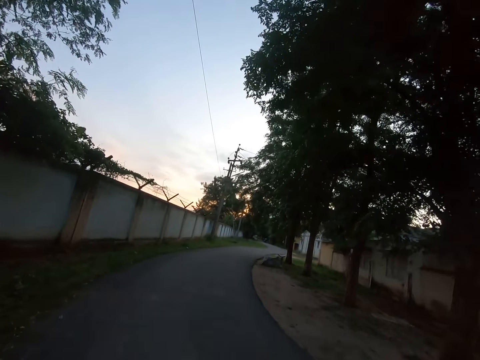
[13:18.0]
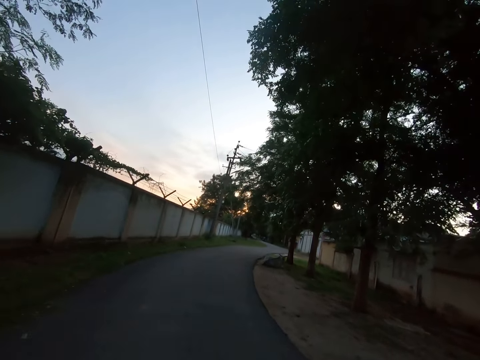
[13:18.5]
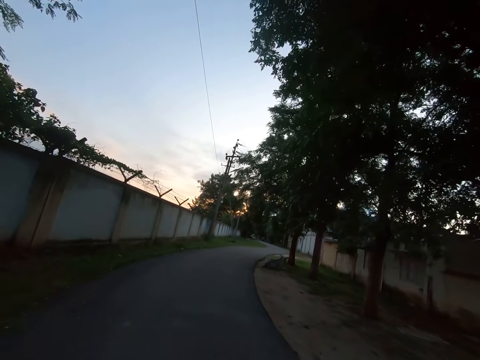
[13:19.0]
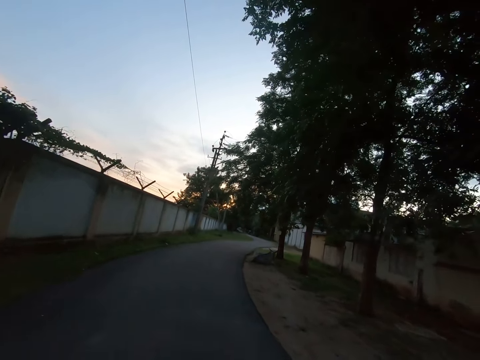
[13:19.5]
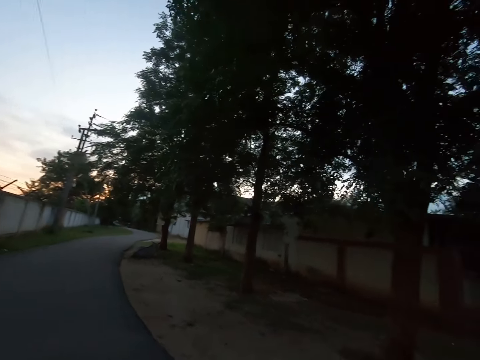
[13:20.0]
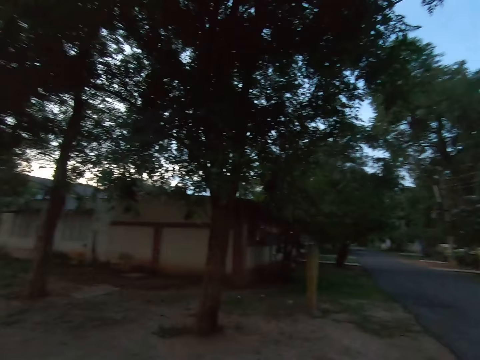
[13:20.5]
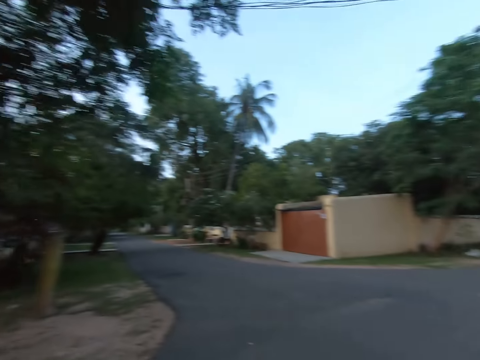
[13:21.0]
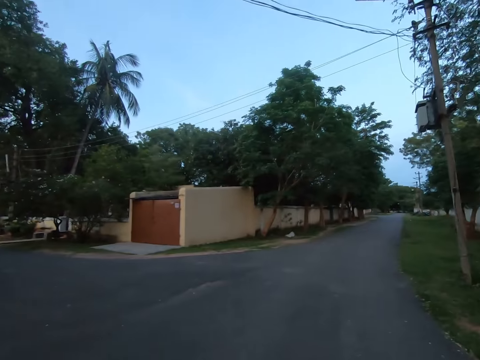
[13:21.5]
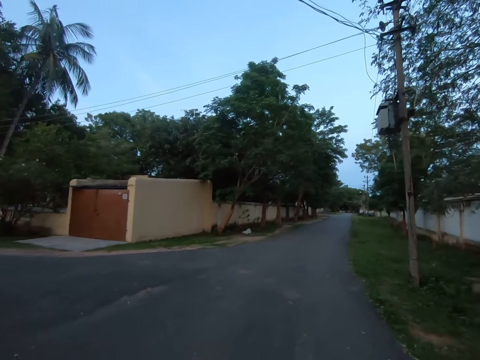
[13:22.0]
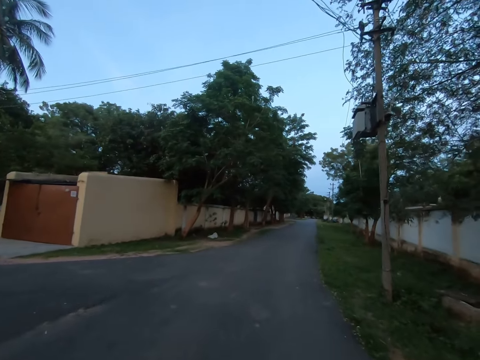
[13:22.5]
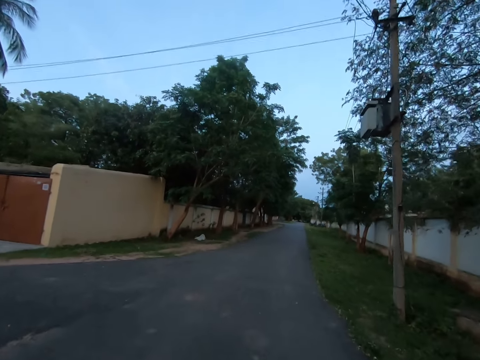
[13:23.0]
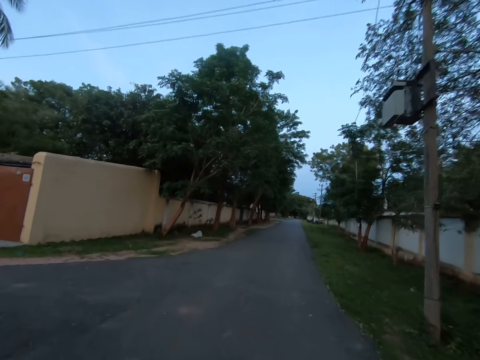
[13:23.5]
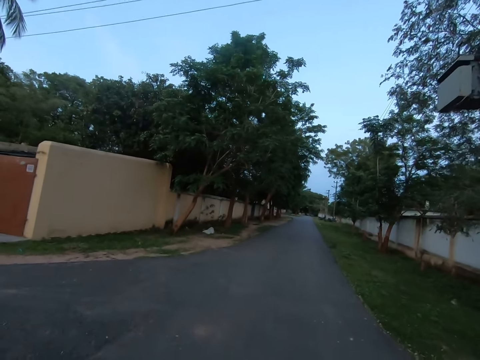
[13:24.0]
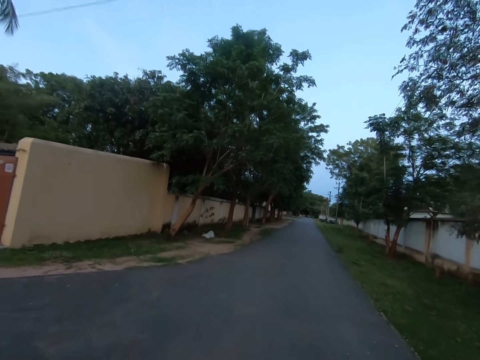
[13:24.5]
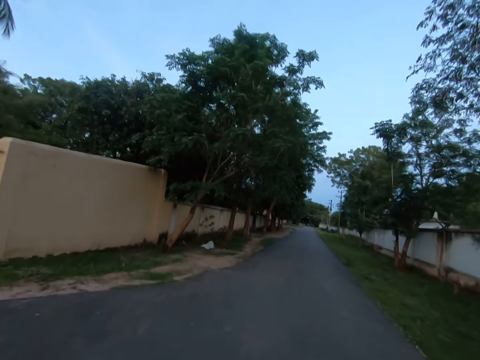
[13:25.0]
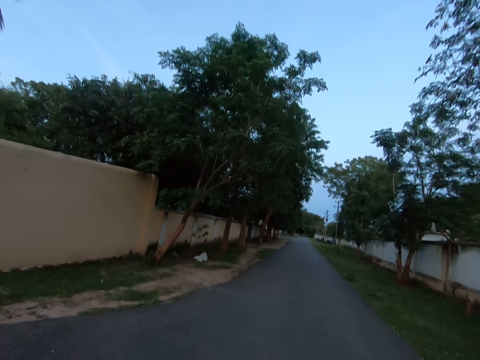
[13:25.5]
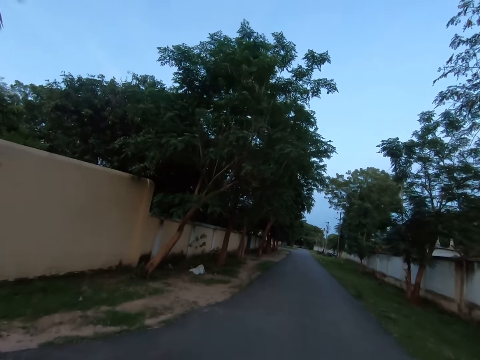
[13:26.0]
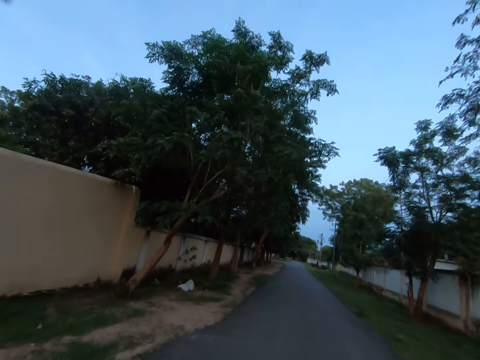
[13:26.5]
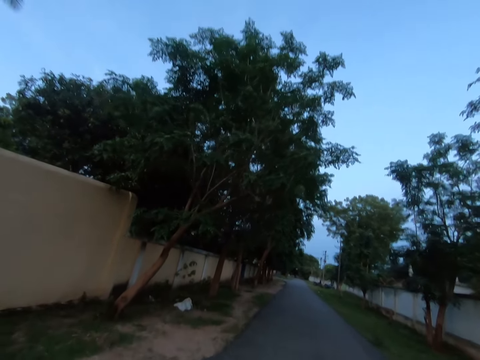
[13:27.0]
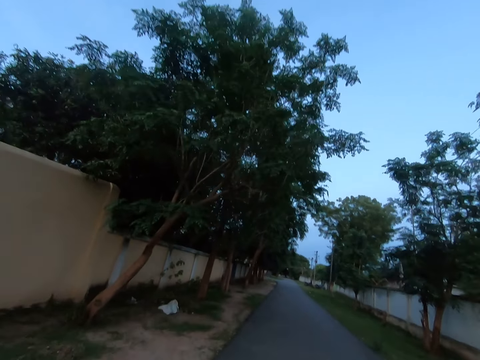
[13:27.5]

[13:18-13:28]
The camera wearer turns around. They walk forward on the road.

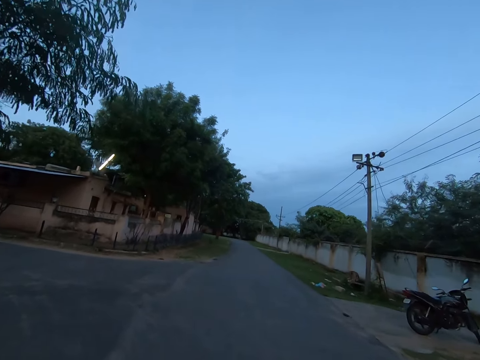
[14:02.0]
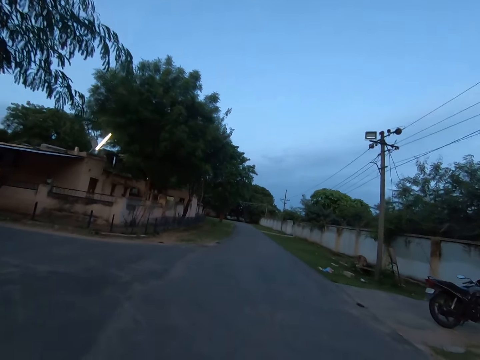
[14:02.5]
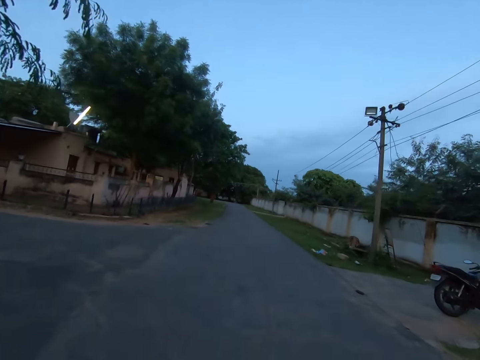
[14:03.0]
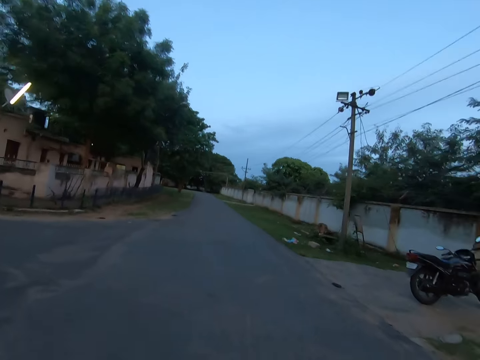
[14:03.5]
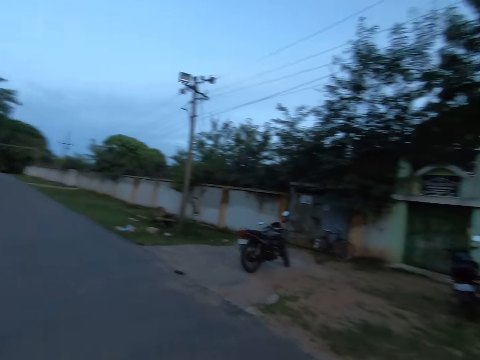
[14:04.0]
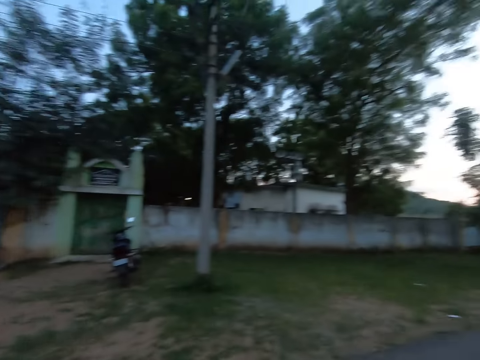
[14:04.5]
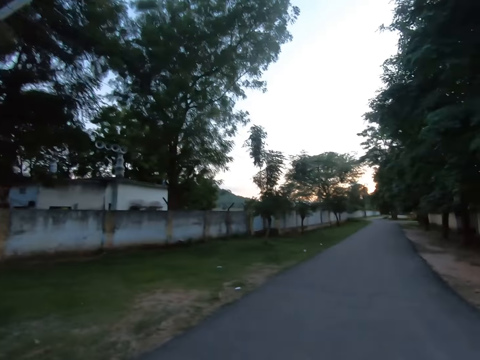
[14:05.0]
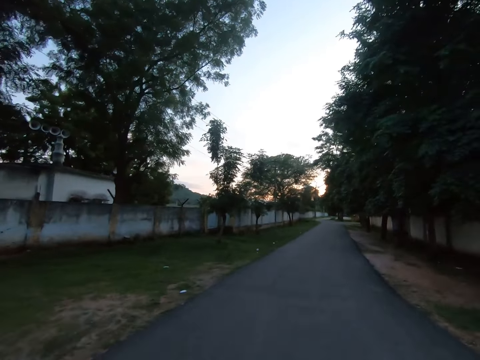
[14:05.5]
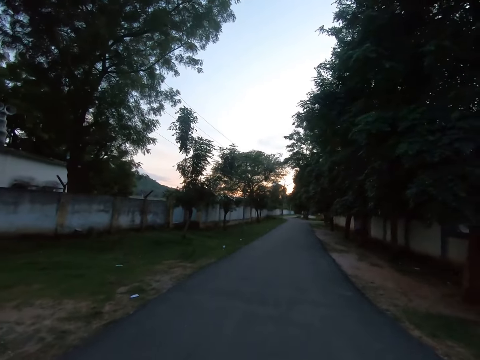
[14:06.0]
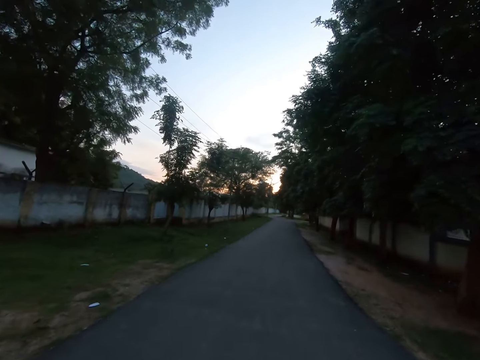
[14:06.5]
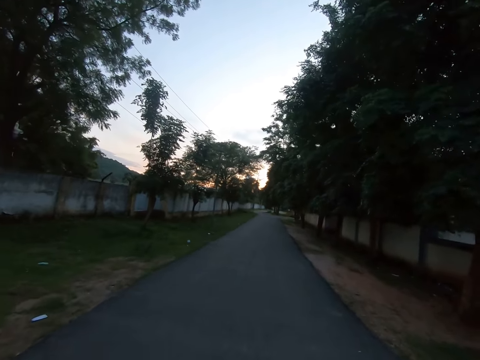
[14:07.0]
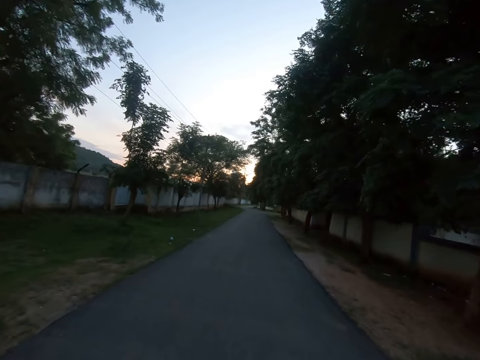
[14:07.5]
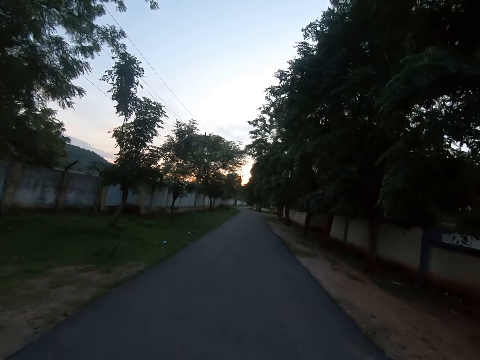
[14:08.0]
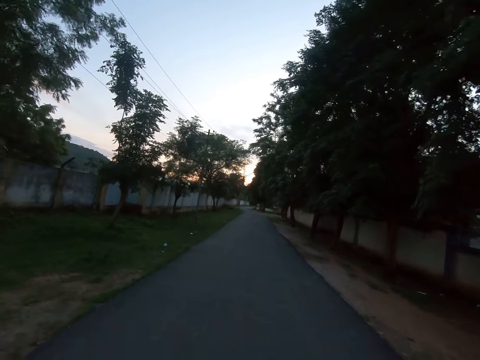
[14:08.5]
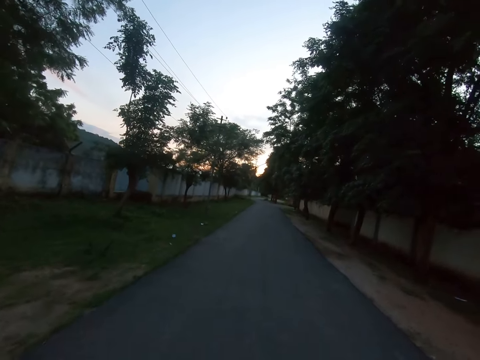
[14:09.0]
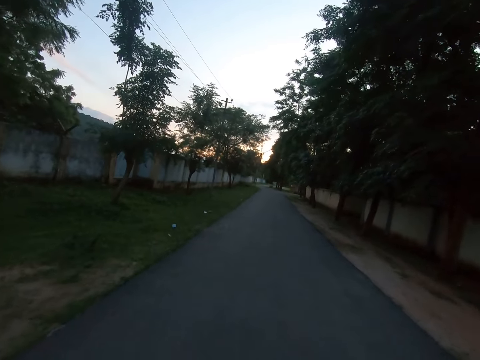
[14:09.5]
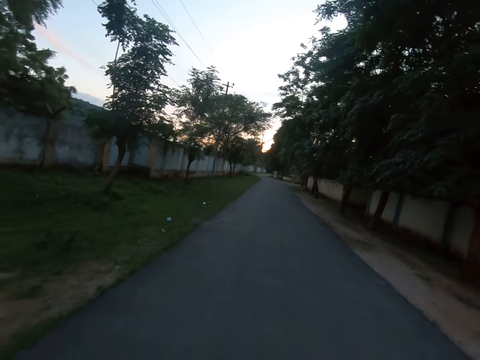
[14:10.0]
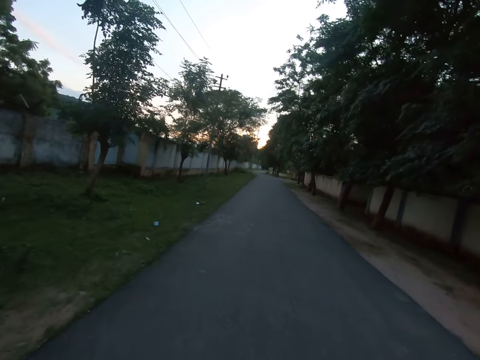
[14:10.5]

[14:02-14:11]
The camera wearer turns around on a road. They walk on the road.
